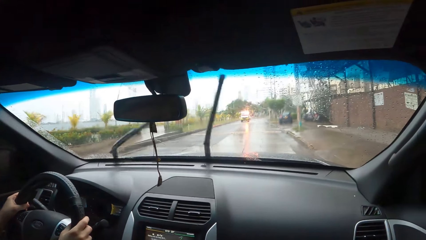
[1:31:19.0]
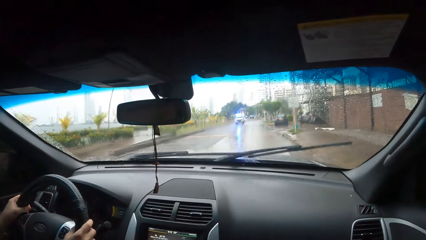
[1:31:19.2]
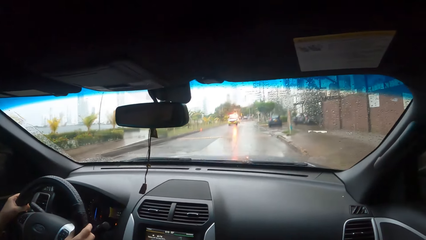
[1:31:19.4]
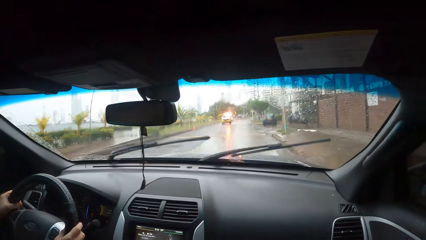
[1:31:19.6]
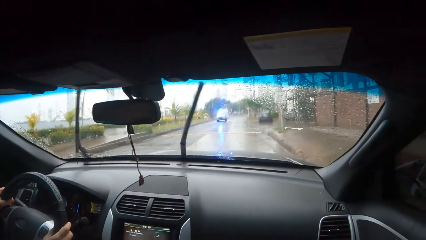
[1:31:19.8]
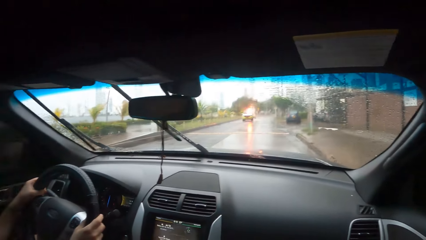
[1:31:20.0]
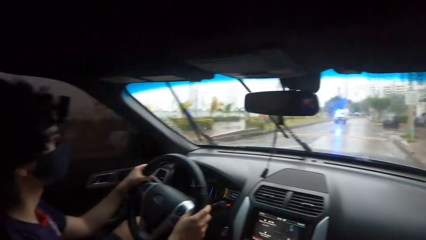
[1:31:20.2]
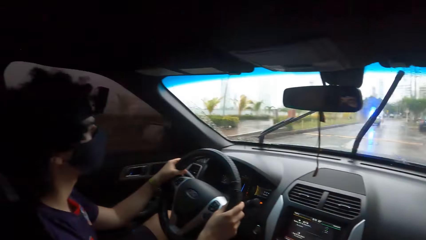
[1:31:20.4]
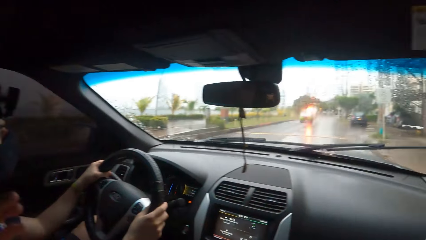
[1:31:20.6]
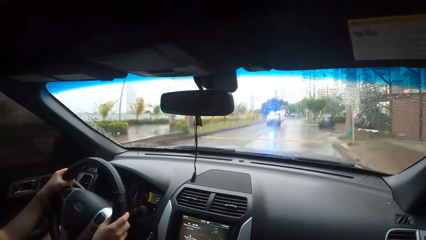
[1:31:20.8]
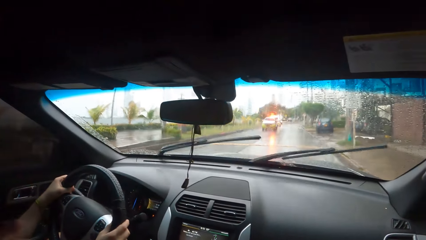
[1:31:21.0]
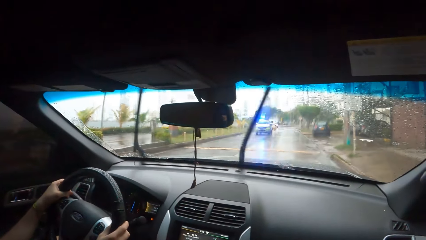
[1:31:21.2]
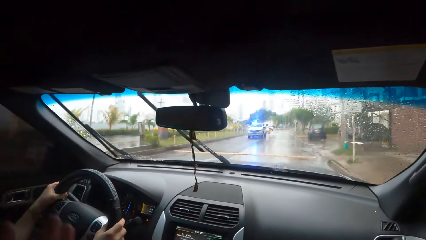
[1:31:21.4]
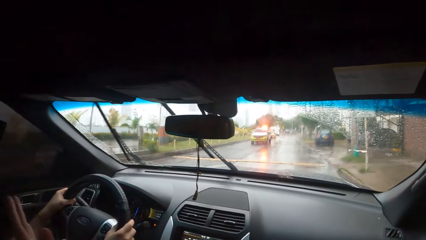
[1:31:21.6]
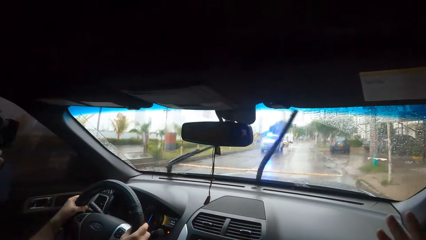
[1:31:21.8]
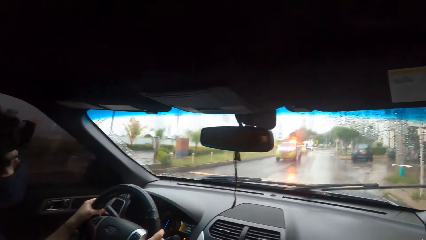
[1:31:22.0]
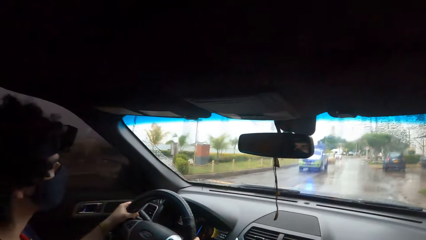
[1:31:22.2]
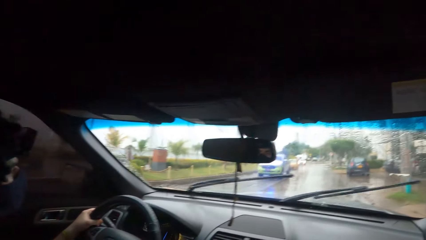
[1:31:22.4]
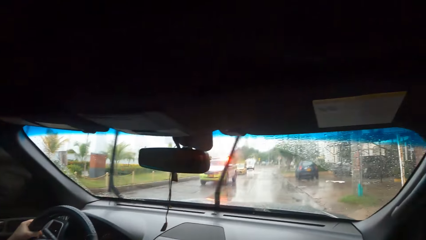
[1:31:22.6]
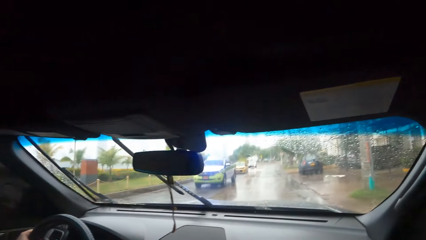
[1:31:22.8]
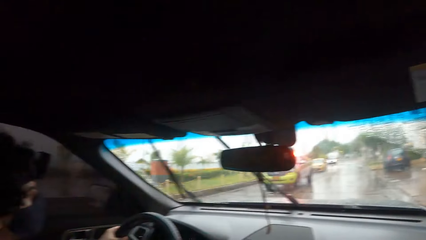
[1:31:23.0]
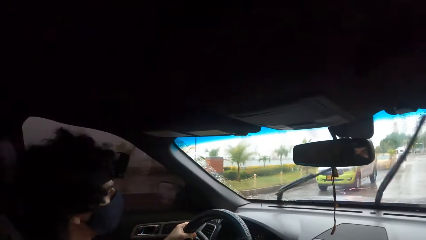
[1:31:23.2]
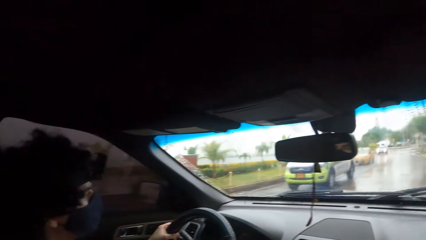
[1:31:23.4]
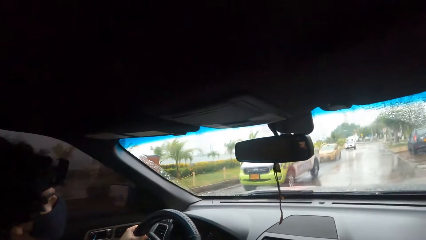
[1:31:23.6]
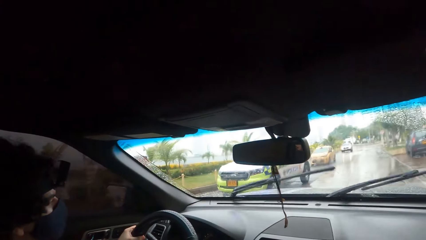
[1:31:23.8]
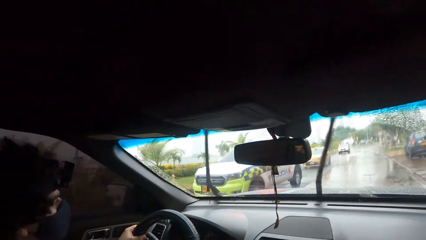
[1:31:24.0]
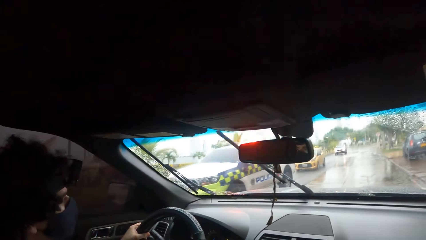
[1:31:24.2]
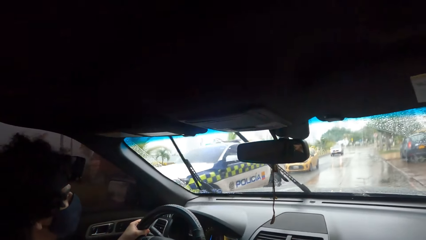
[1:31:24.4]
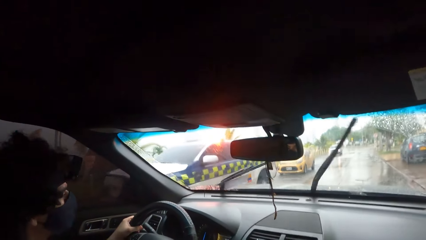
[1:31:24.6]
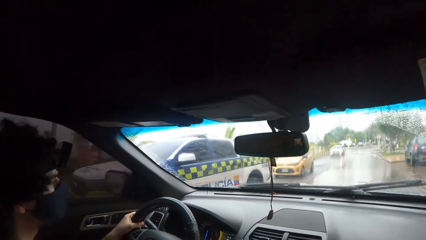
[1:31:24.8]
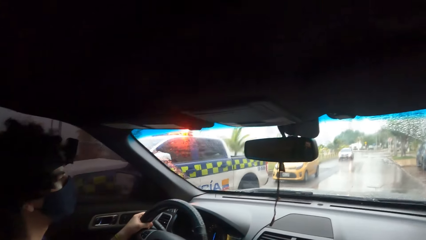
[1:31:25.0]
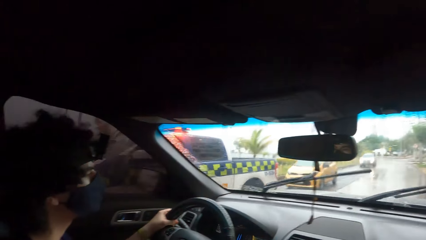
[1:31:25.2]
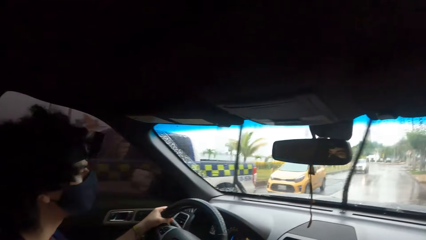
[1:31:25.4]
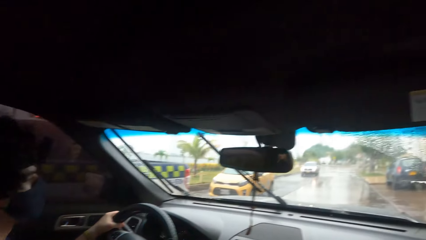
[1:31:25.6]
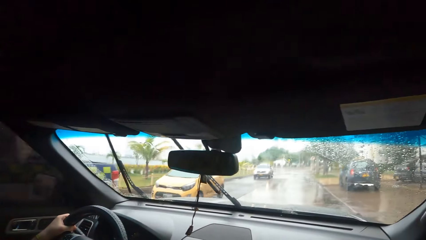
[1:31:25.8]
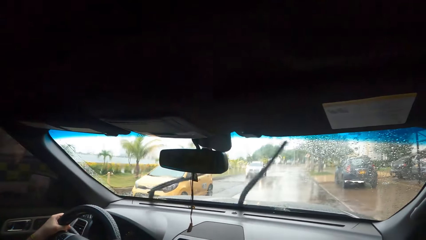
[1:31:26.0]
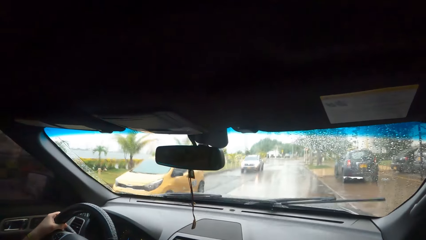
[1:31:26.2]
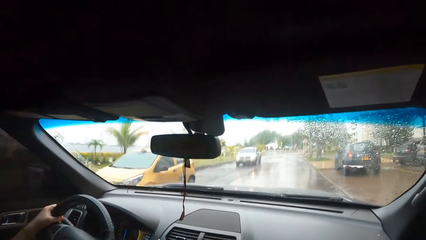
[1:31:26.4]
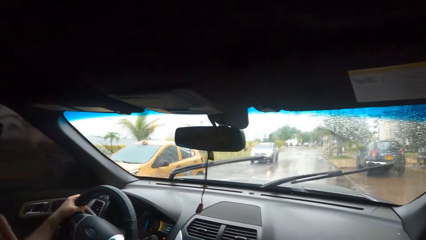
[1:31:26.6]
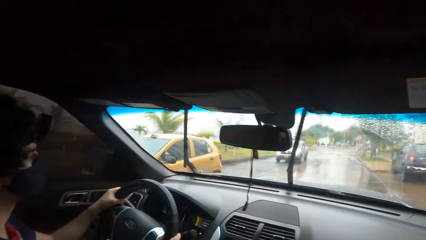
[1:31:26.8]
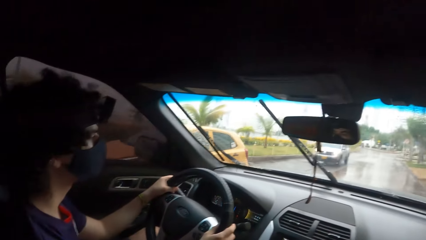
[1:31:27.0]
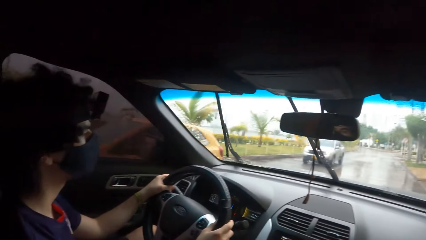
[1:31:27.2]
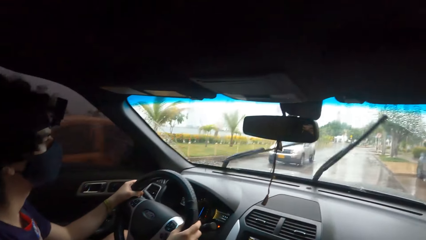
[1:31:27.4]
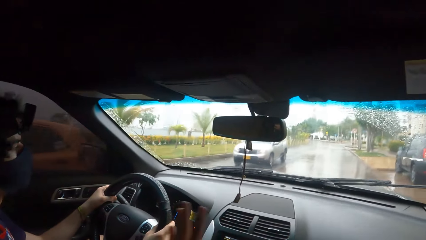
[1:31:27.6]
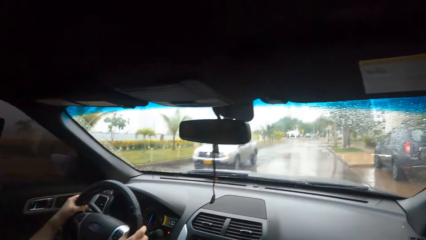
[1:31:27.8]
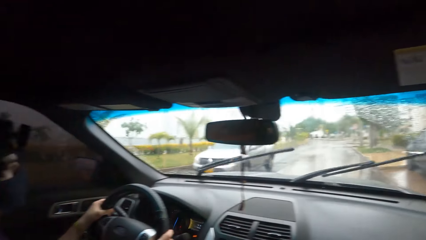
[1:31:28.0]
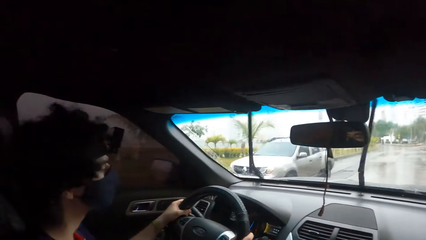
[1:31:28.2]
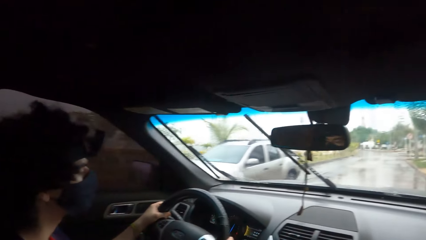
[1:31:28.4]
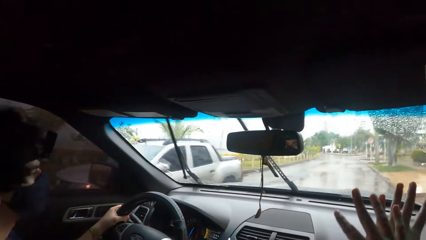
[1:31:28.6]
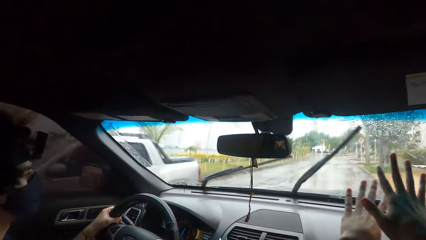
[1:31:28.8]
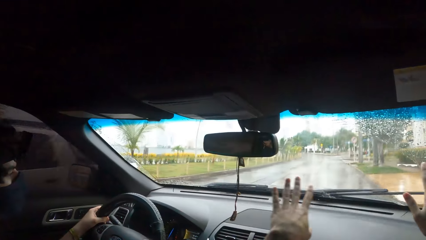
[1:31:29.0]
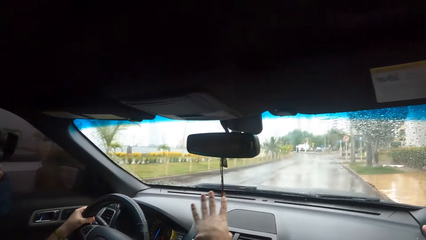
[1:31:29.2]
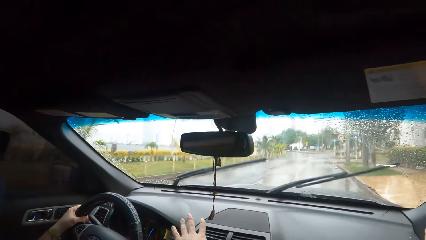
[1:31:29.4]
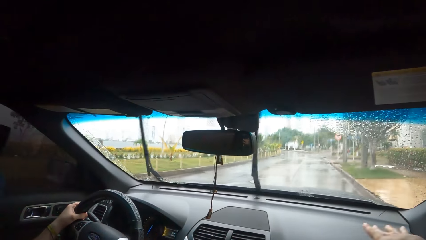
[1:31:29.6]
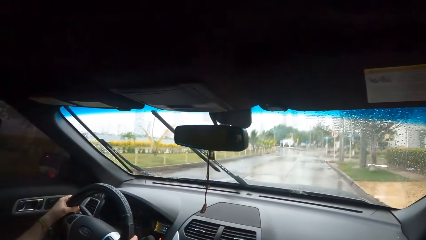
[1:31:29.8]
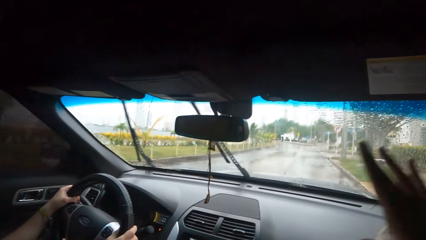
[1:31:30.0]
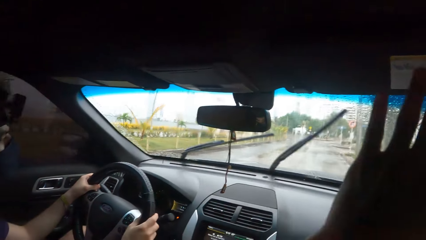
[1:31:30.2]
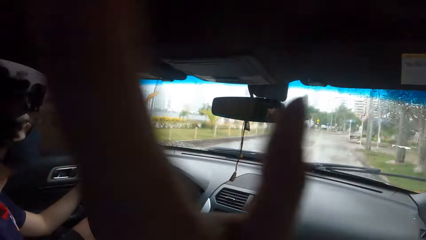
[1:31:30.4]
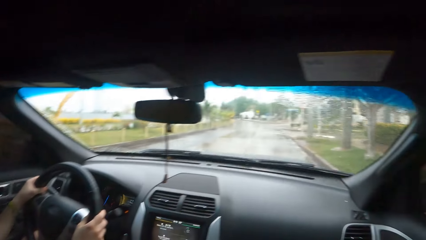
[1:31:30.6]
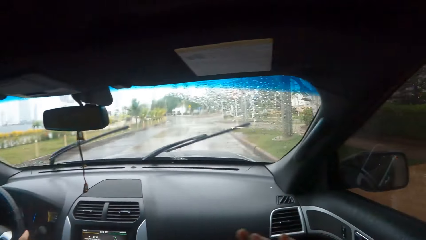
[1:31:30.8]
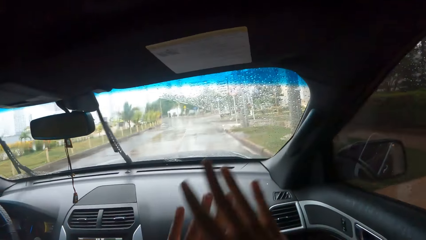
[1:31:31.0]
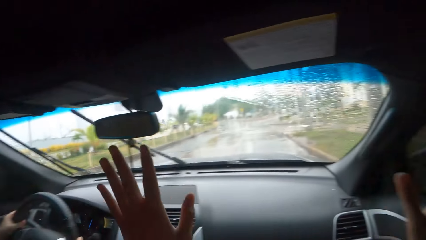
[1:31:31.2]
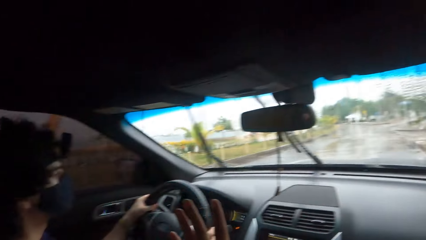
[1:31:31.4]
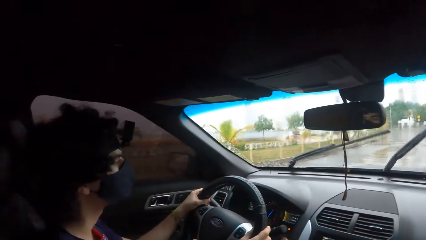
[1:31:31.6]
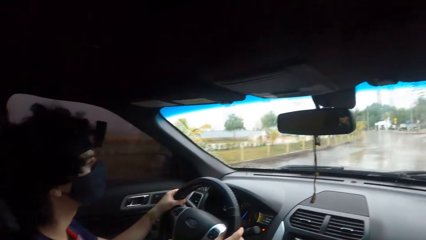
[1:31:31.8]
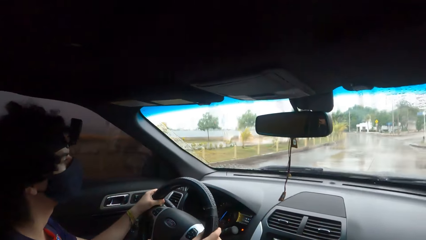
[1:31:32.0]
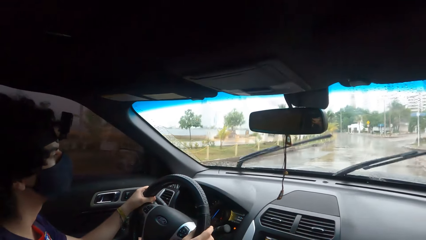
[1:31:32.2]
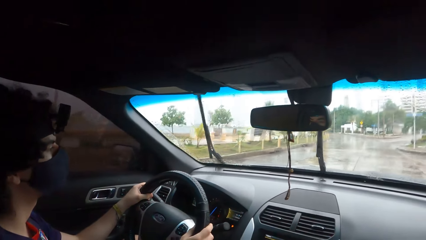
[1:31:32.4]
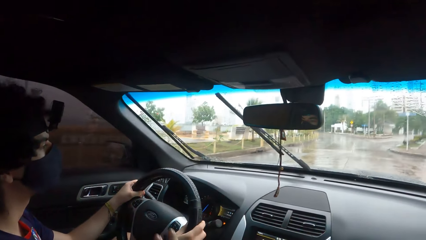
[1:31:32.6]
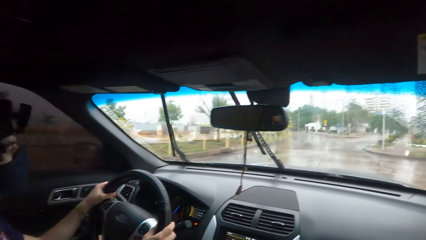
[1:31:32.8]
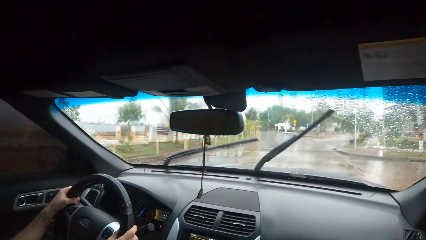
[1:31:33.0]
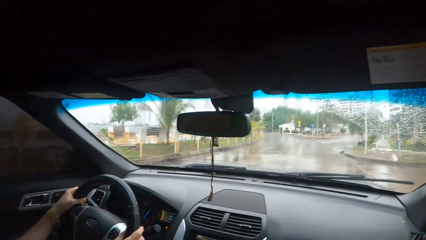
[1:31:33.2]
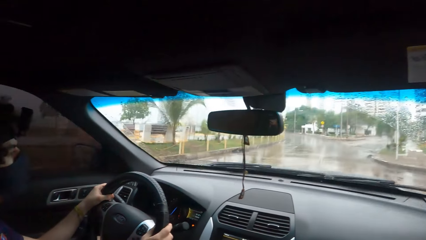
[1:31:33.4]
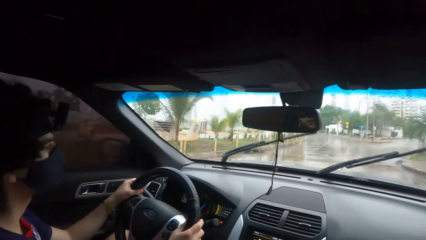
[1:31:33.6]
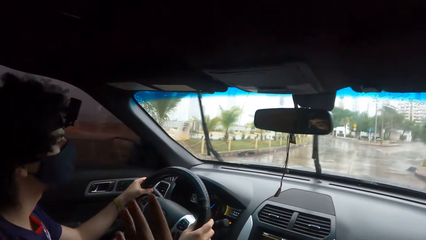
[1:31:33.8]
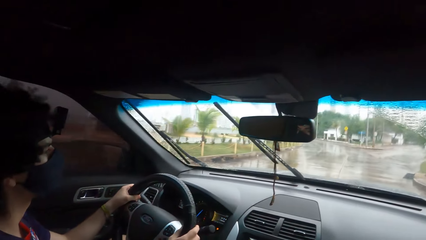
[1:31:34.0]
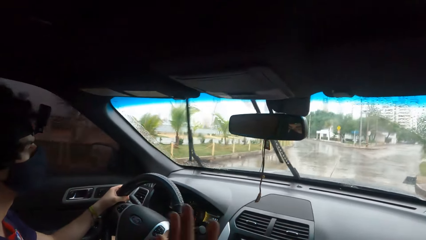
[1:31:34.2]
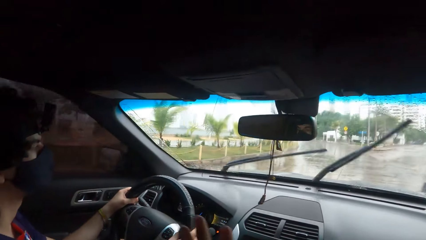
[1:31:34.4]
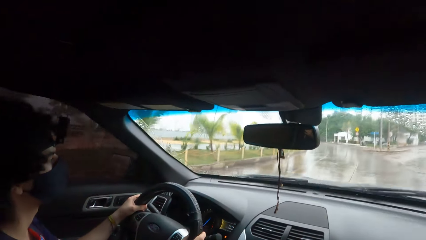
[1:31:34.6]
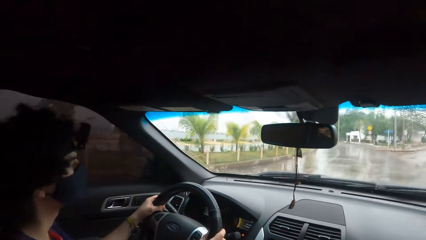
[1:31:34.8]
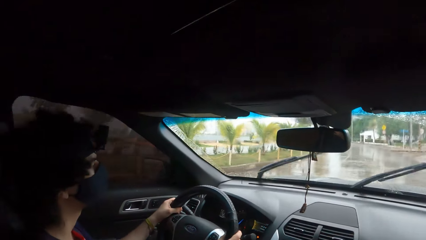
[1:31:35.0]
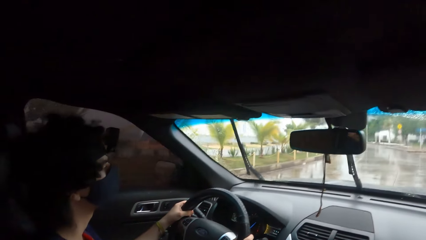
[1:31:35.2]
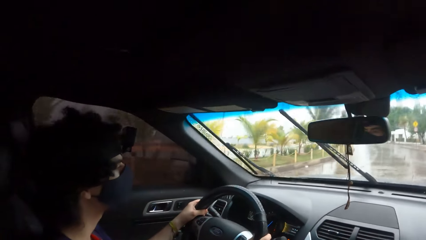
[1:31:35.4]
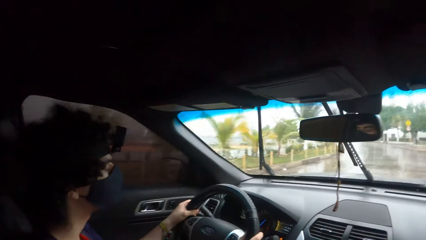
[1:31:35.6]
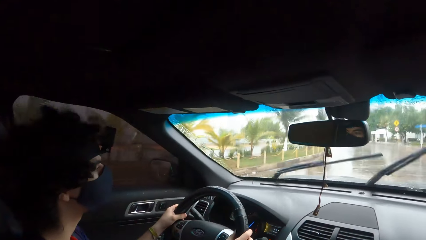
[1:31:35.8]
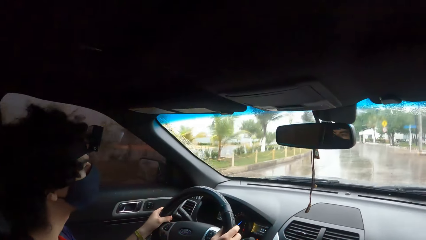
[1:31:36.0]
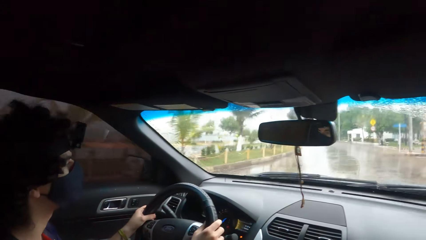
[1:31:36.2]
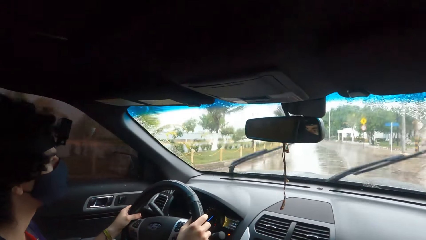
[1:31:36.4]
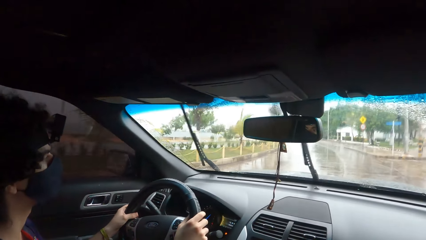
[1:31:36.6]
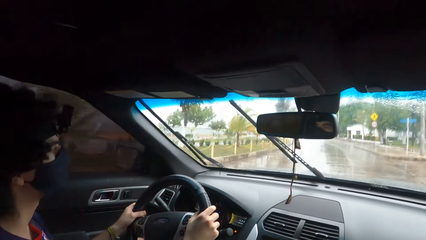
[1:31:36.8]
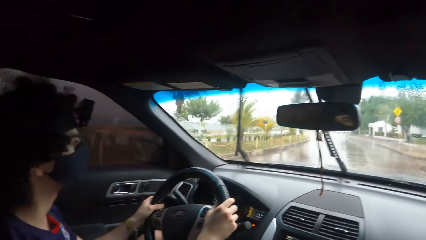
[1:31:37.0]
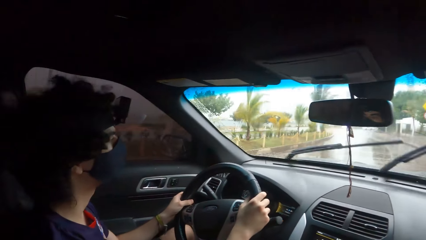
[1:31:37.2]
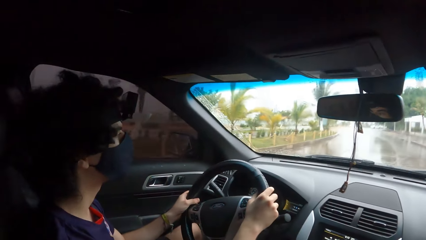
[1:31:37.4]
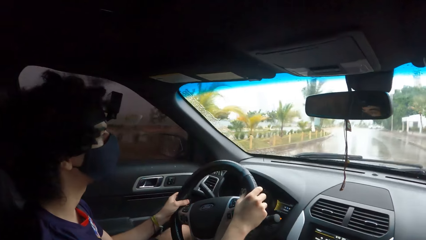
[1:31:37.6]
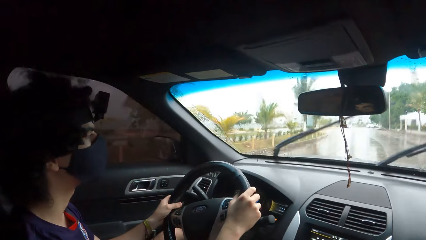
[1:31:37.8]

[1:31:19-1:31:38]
The camera wearer looks forward. They converse with a person. They look forward. They converse with the person. They look forward. They converse with the person.
